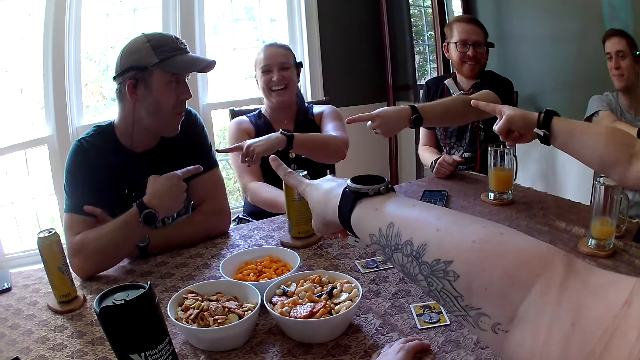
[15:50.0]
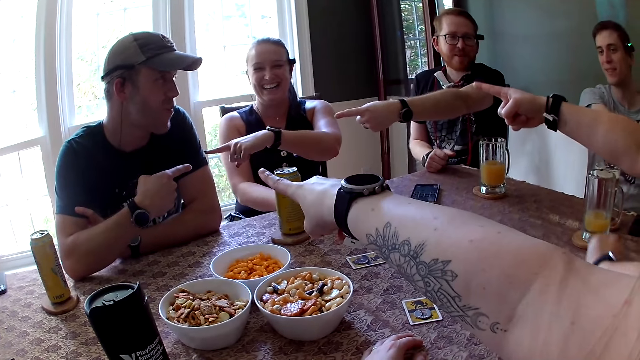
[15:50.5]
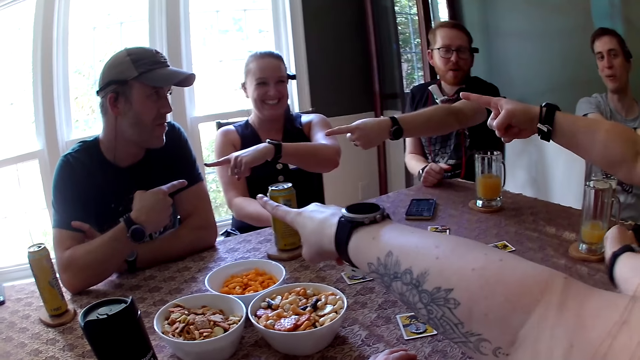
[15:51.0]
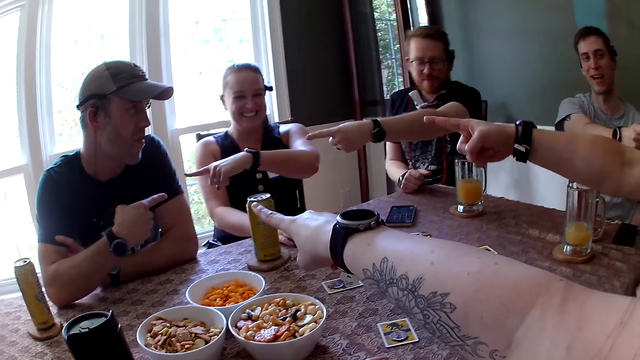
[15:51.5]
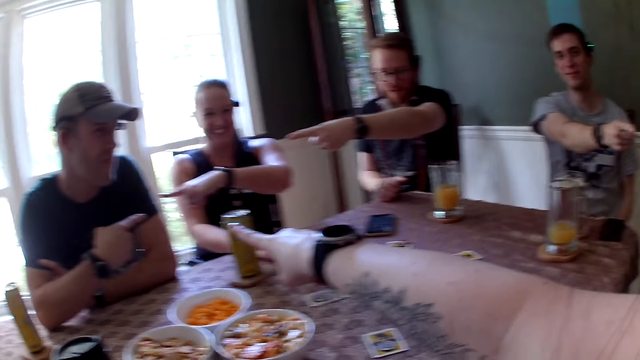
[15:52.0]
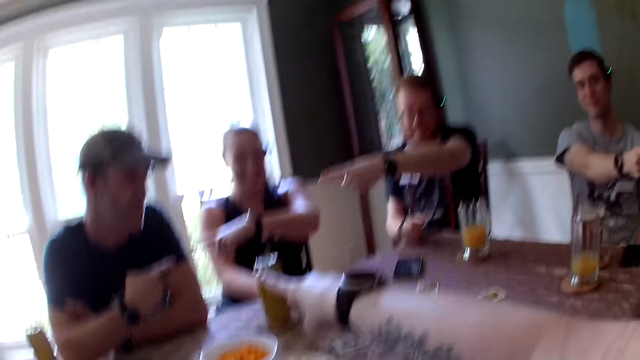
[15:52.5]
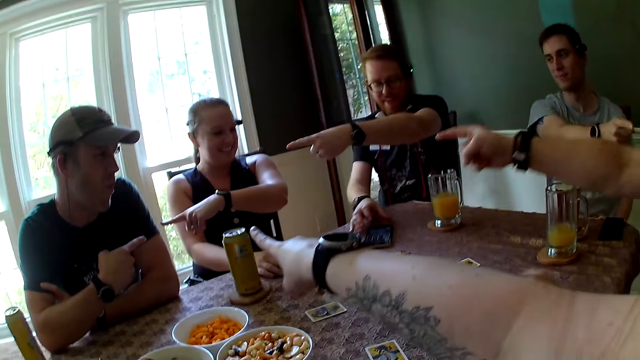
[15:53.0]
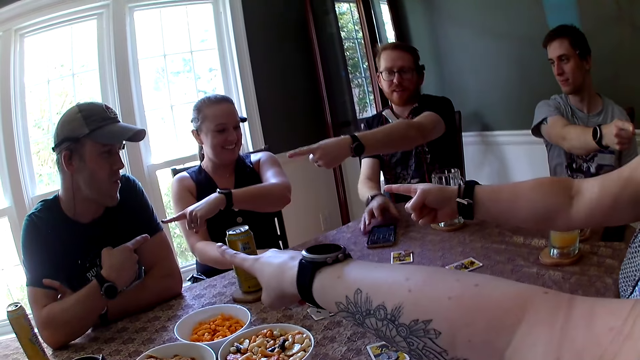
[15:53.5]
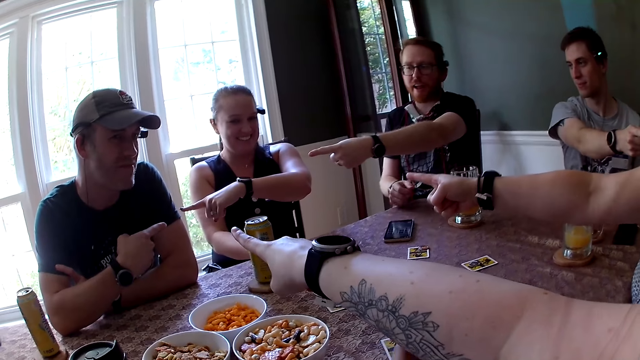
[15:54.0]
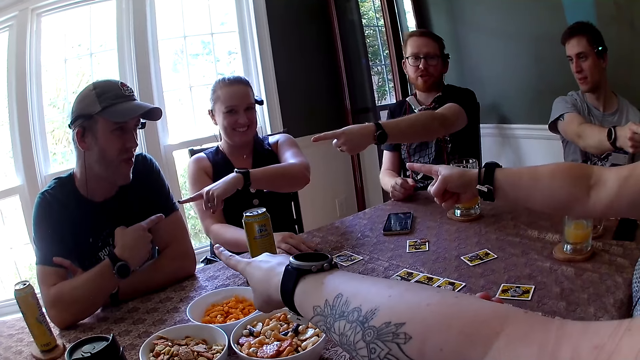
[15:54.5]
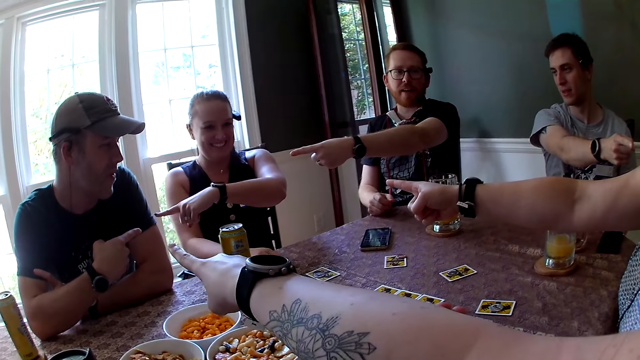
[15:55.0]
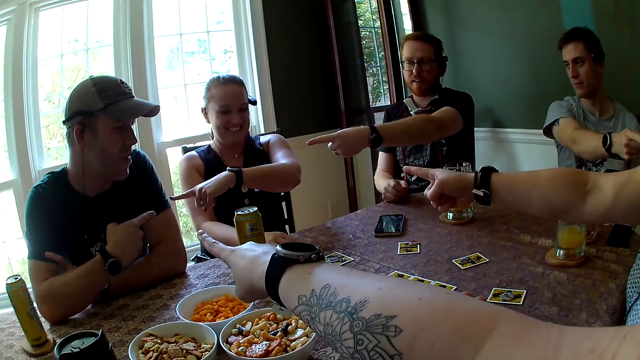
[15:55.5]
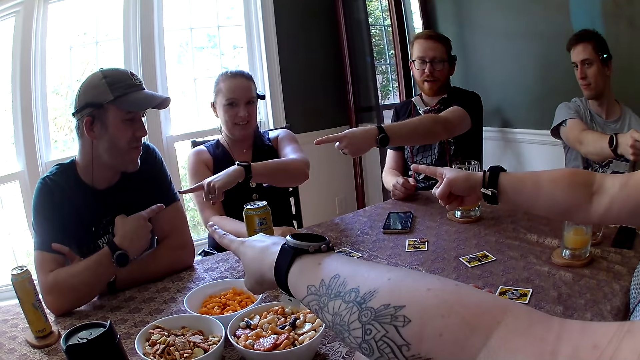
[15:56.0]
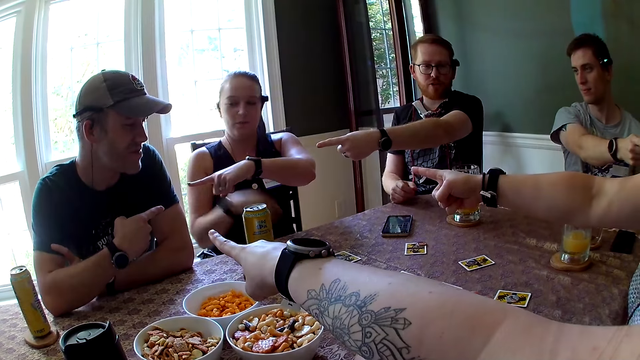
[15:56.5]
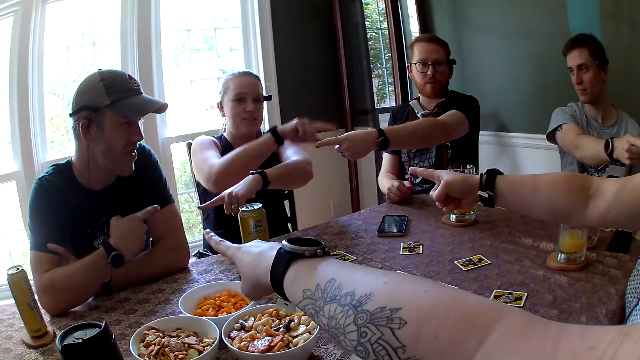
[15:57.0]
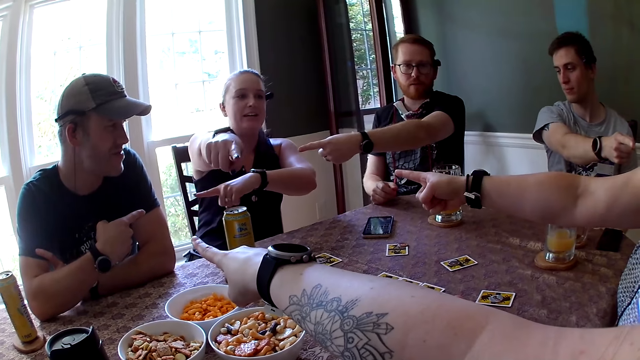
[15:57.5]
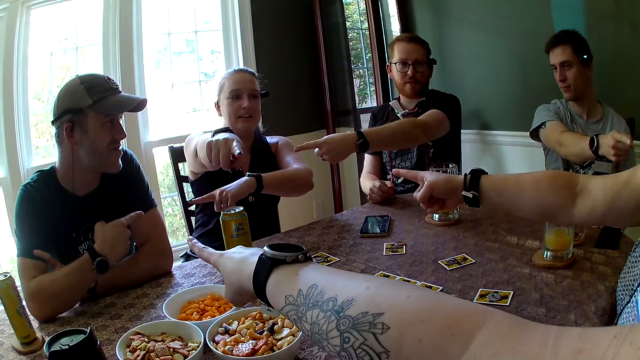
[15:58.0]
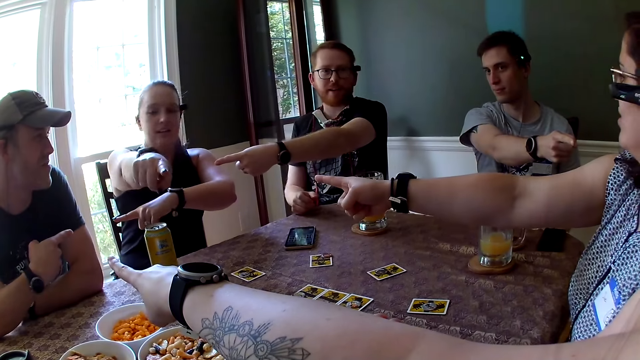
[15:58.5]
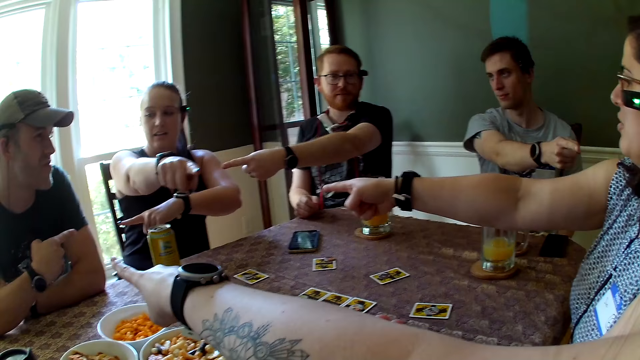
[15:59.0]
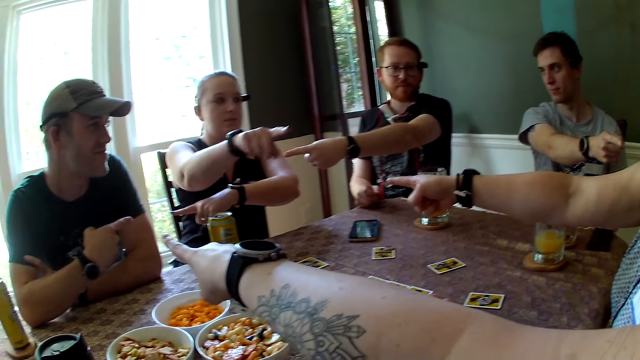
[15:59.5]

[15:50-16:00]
A man presses the phone on the table with his right hand. He removes the hand from the phone. A woman points at the camera wearer.

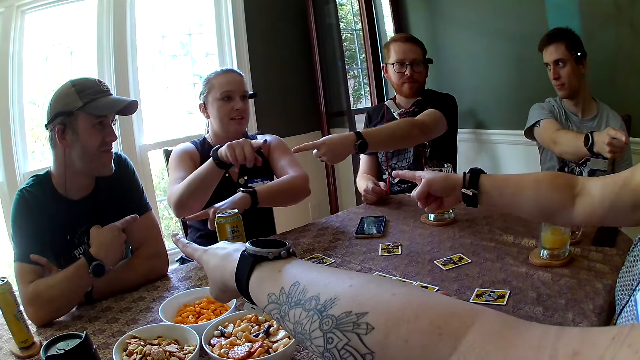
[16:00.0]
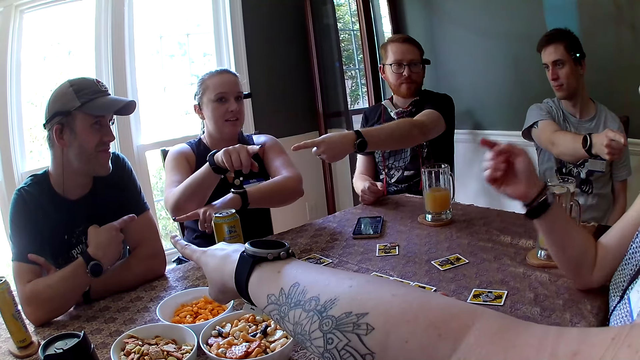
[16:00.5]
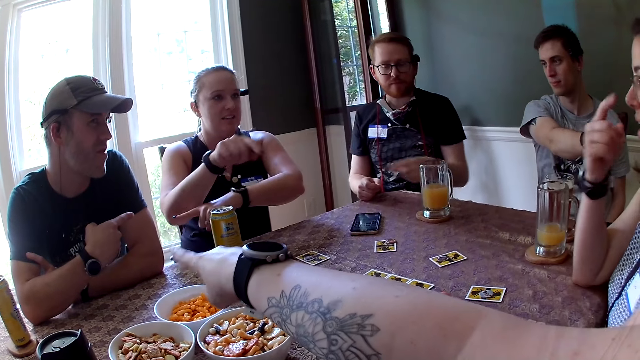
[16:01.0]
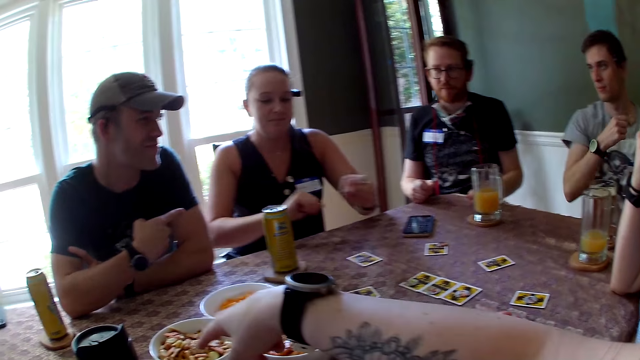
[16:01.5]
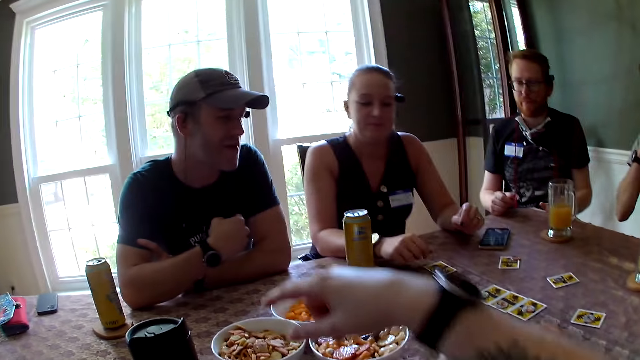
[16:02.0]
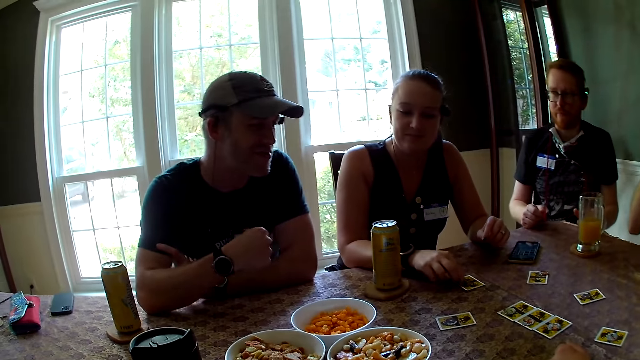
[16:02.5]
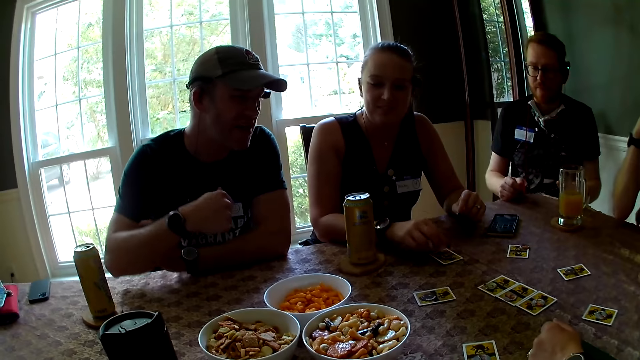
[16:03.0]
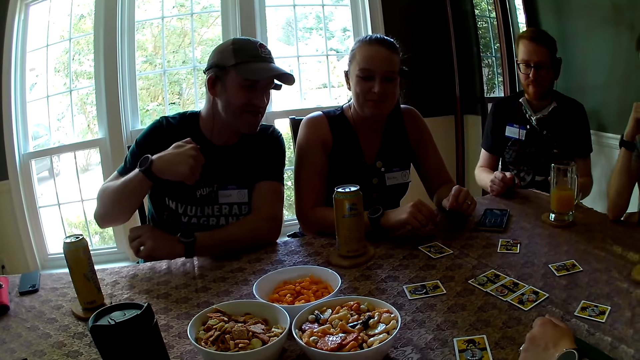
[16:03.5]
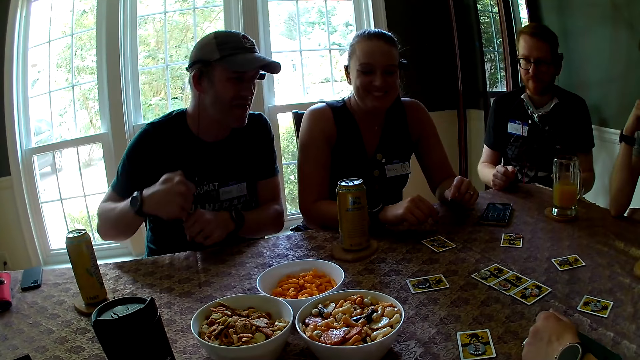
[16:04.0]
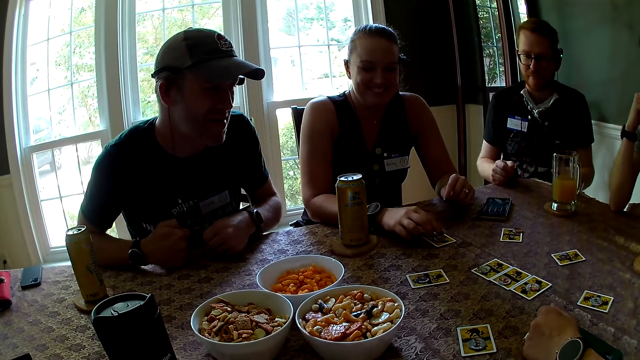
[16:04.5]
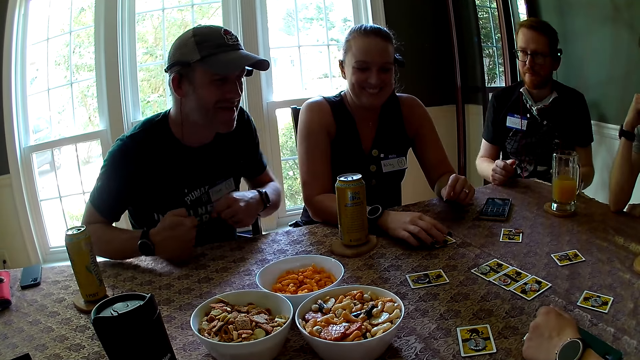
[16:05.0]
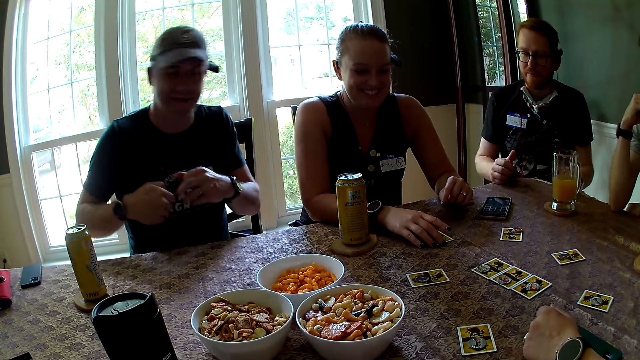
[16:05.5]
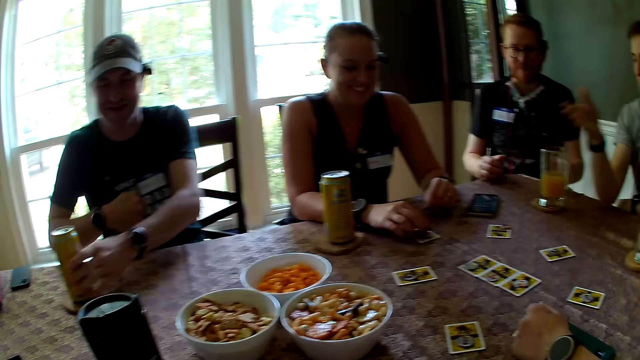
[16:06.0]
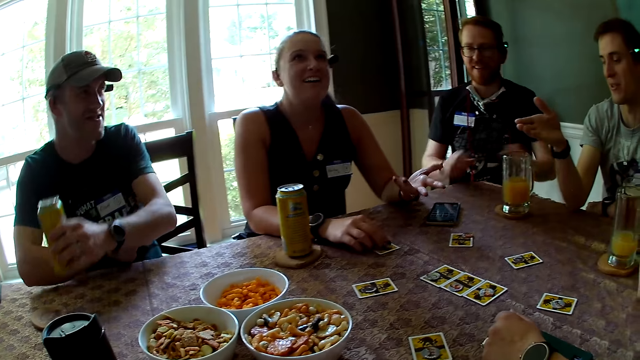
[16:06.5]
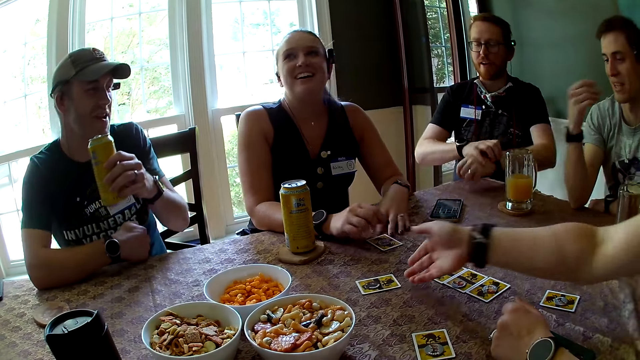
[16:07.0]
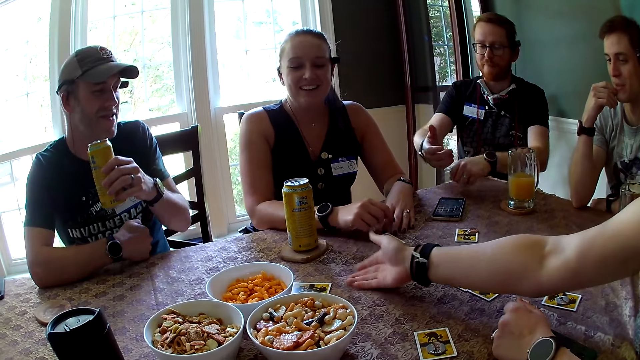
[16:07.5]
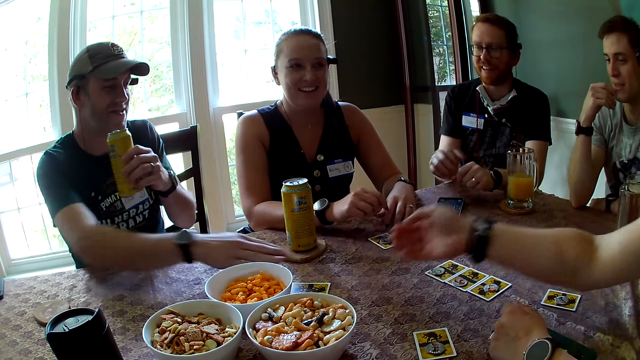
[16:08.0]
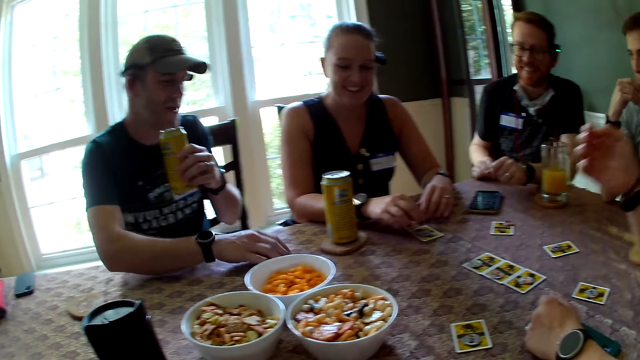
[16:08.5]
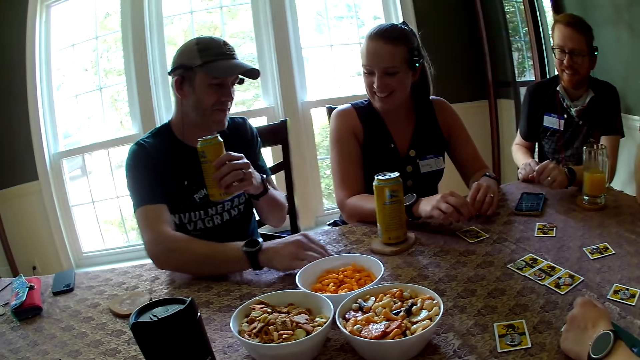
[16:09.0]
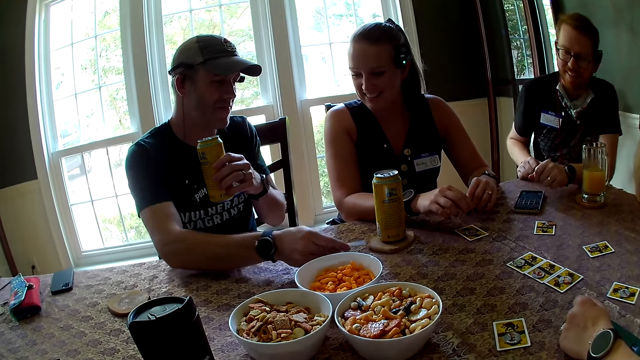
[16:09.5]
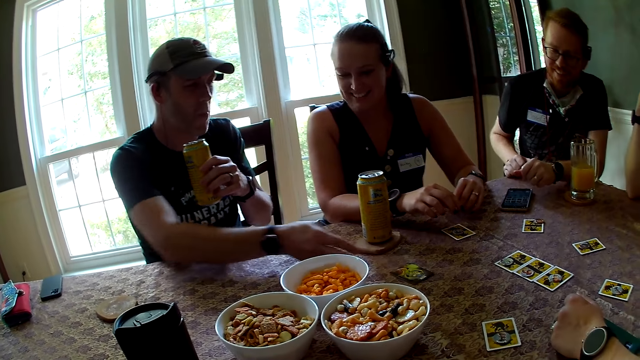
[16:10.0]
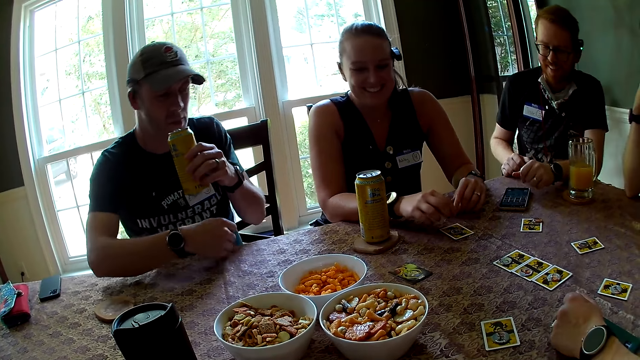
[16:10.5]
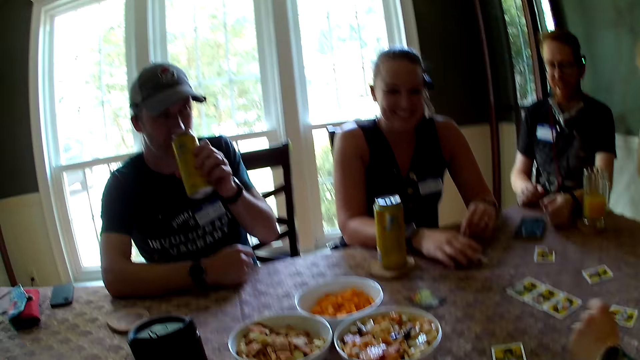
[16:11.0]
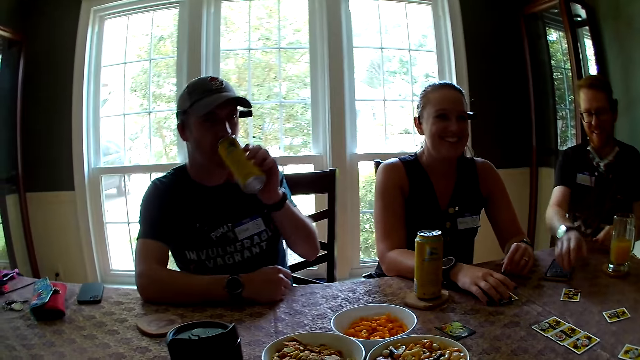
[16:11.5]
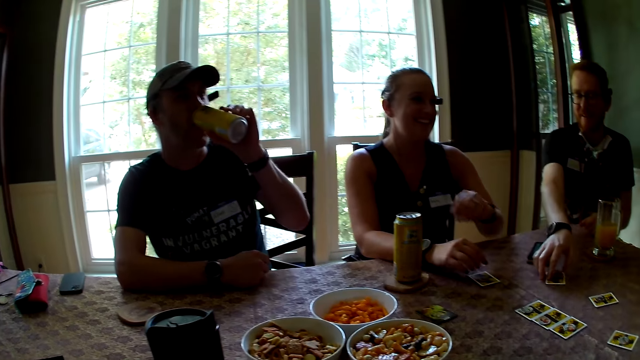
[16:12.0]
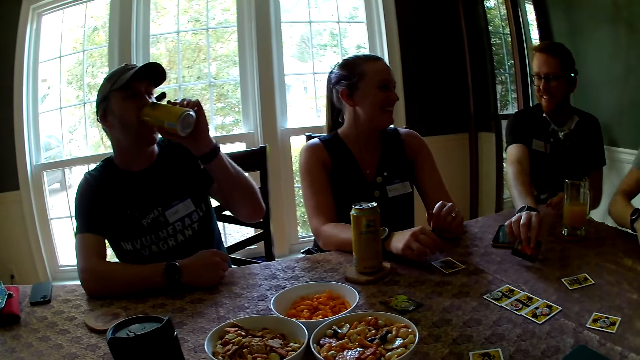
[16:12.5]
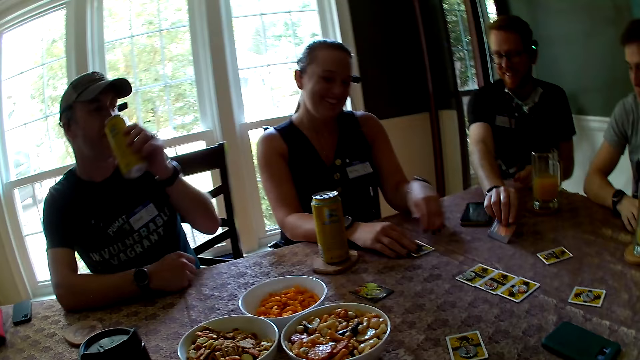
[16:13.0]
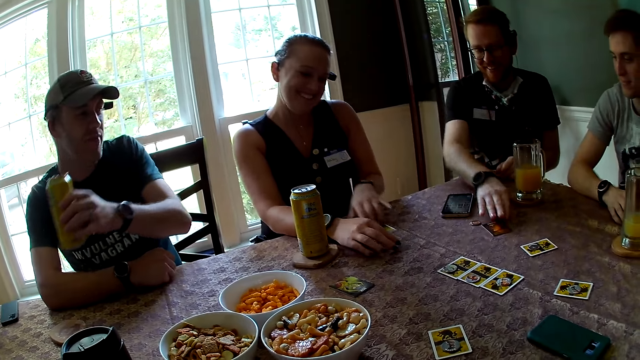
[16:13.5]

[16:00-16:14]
A woman puts the hand down. A man puts the hand down. Another man puts the hand down. A third man folds the finger. Another woman puts the hand down. The second woman adjusts a card on the table with her right hand, and moves the chip. The third man picks up the can of drink from the coaster on the table with his right hand. The first woman pushes a card on the table towards the third man with her right hand. The third man picks up the card from the table with his right hand. He looks at the card. He drops the card on the table with his right hand. He drinks from the can in his left hand. The second woman touches the card. The first man picks up a card from the table with his right hand. He drops the card on the table with his right hand. The second woman picks up a card from the table with her left hand.
